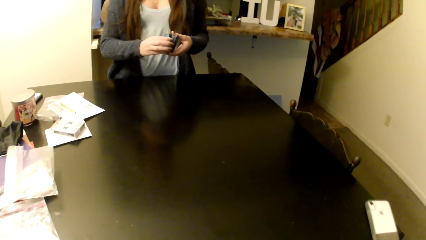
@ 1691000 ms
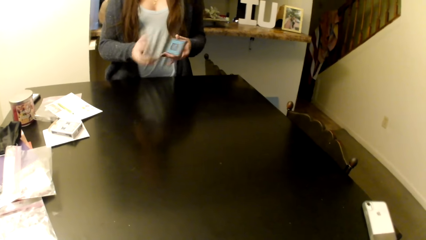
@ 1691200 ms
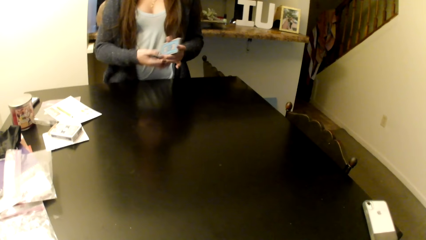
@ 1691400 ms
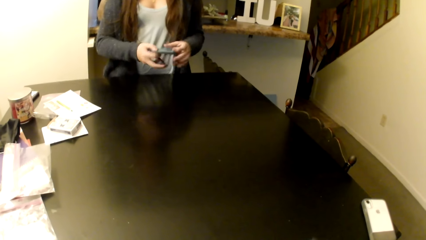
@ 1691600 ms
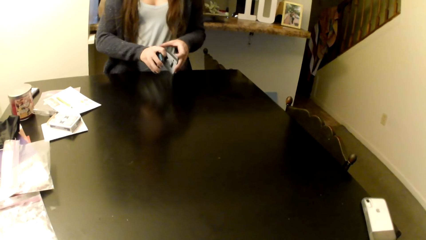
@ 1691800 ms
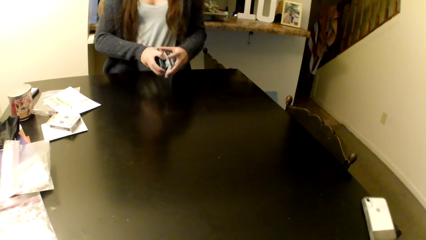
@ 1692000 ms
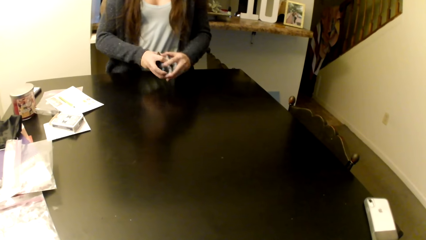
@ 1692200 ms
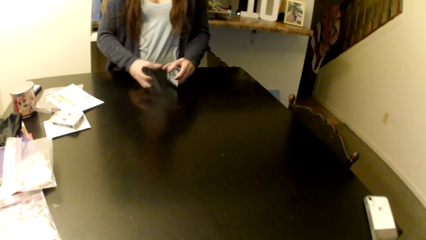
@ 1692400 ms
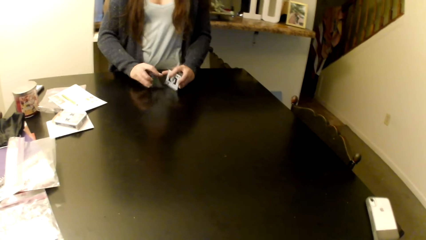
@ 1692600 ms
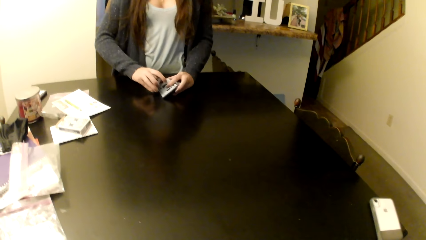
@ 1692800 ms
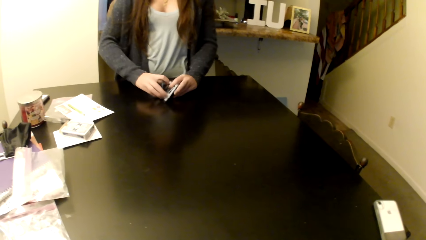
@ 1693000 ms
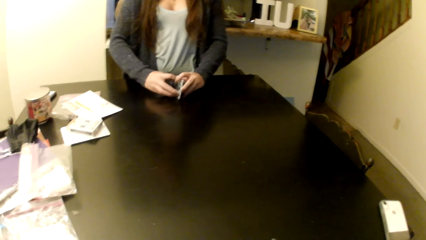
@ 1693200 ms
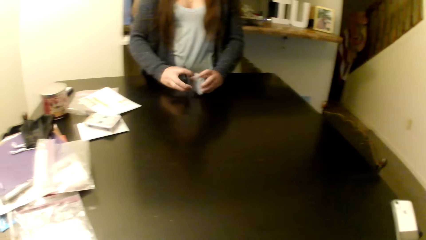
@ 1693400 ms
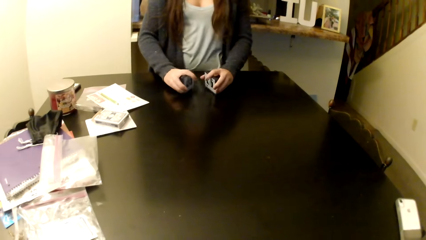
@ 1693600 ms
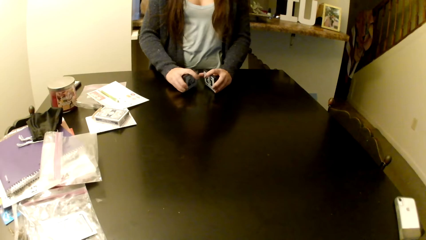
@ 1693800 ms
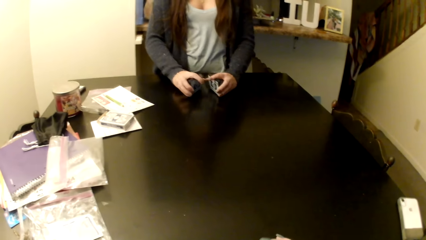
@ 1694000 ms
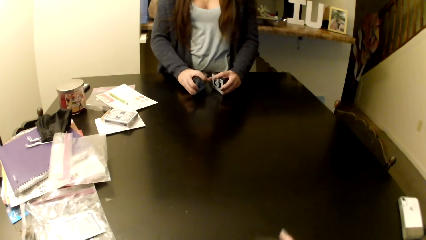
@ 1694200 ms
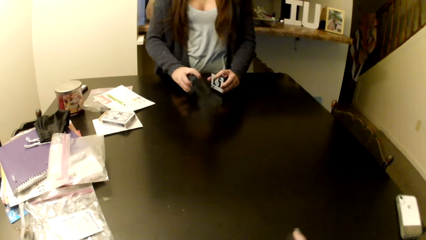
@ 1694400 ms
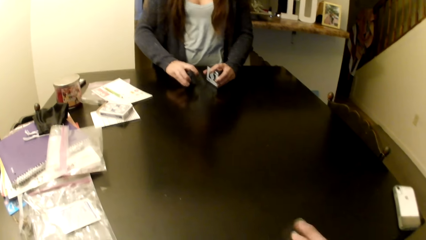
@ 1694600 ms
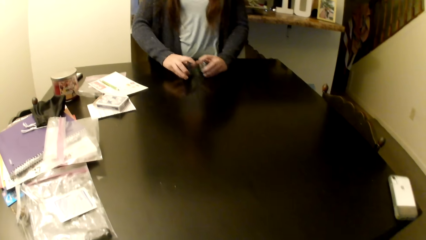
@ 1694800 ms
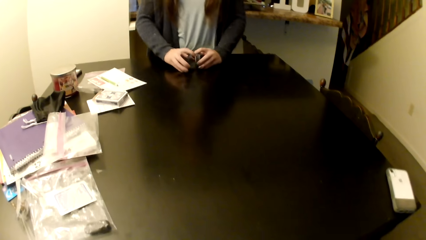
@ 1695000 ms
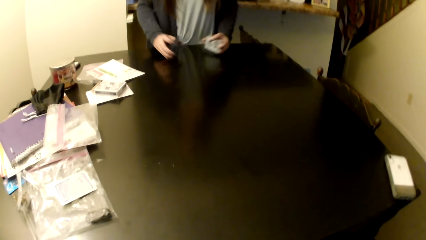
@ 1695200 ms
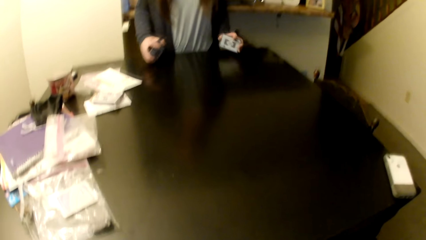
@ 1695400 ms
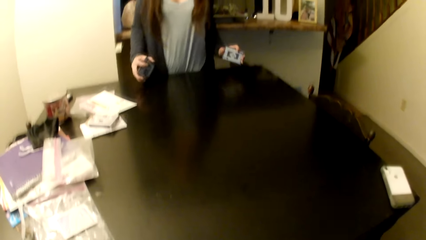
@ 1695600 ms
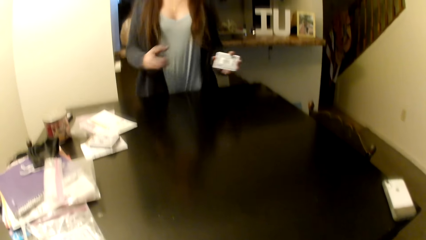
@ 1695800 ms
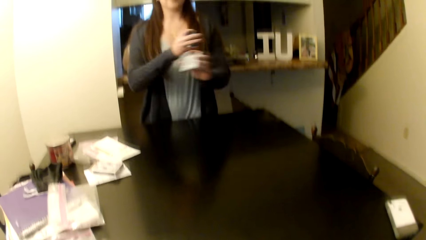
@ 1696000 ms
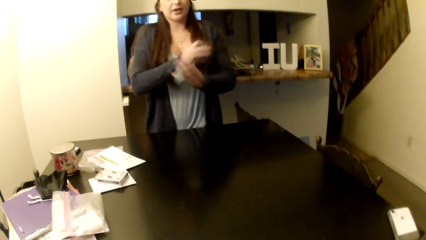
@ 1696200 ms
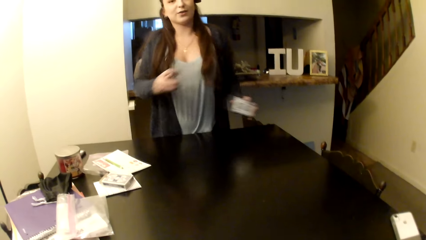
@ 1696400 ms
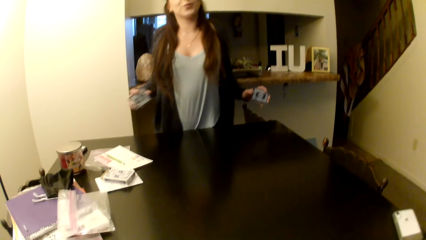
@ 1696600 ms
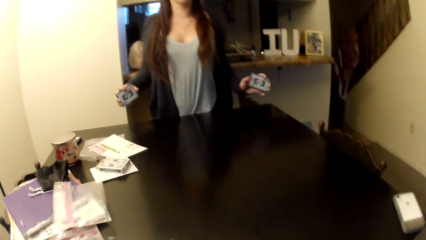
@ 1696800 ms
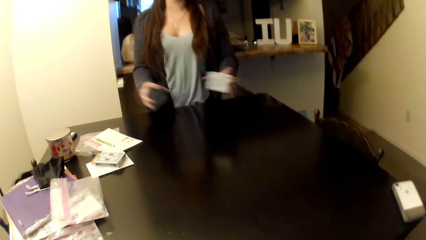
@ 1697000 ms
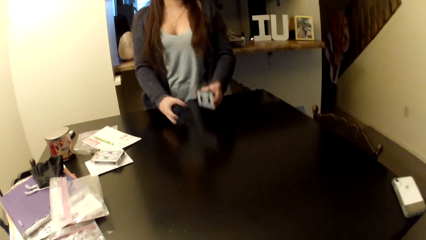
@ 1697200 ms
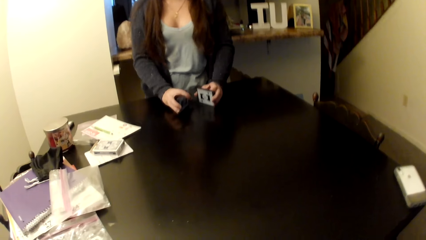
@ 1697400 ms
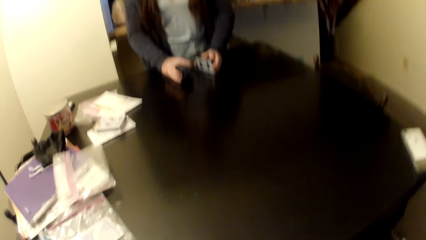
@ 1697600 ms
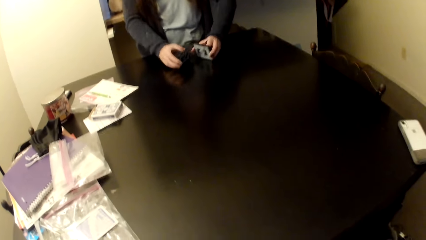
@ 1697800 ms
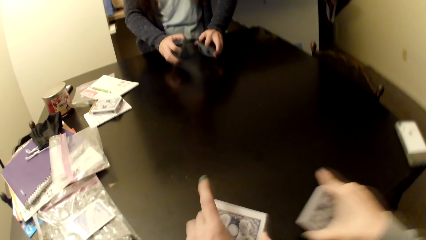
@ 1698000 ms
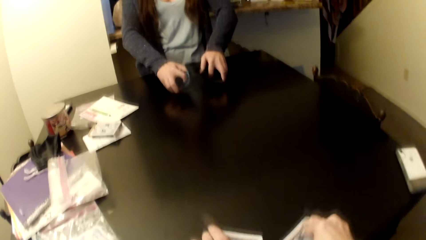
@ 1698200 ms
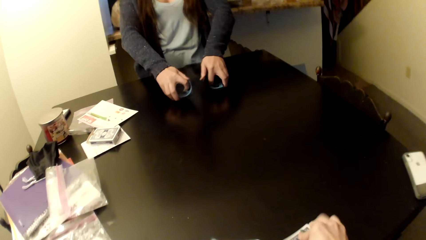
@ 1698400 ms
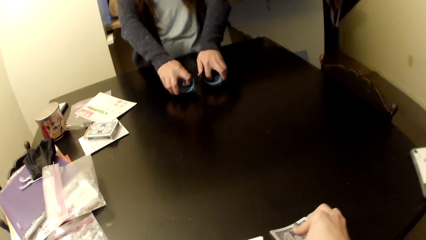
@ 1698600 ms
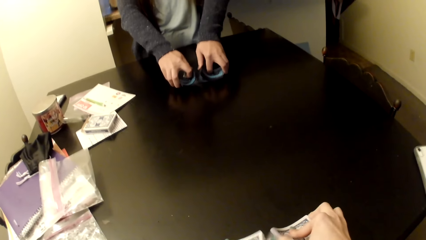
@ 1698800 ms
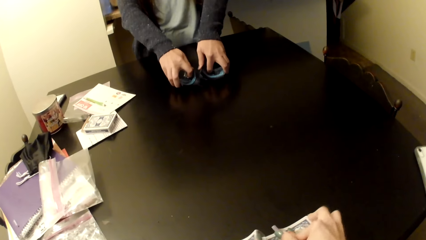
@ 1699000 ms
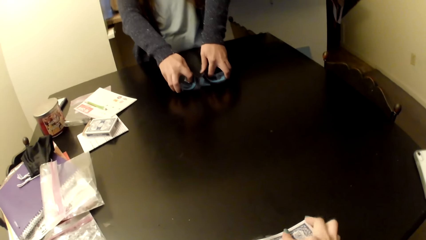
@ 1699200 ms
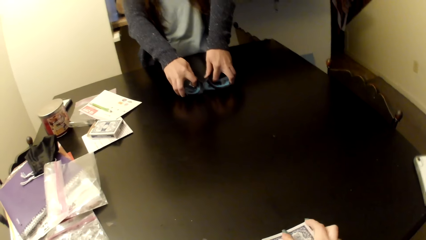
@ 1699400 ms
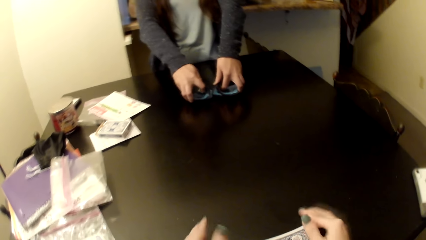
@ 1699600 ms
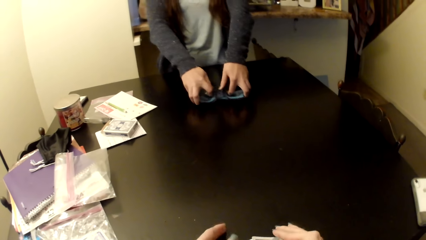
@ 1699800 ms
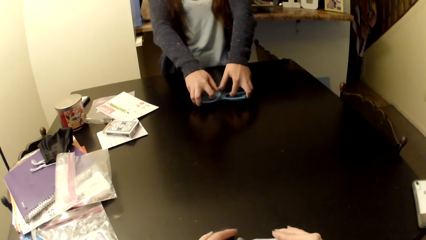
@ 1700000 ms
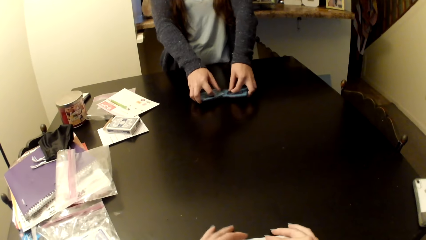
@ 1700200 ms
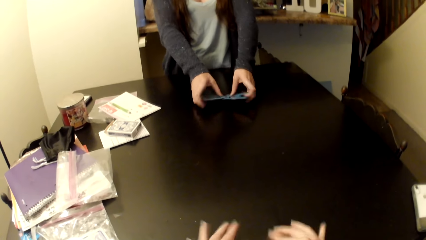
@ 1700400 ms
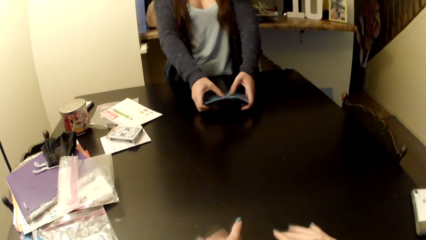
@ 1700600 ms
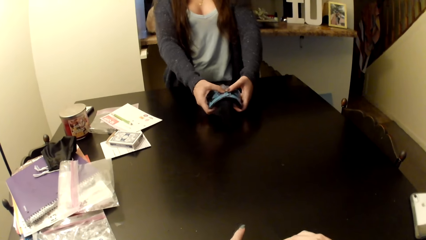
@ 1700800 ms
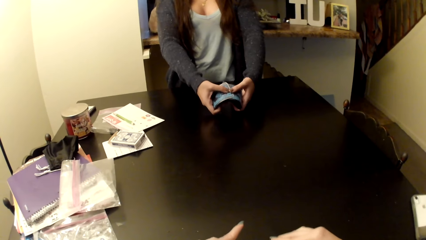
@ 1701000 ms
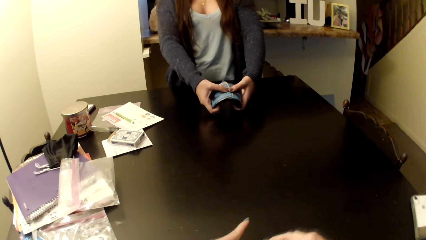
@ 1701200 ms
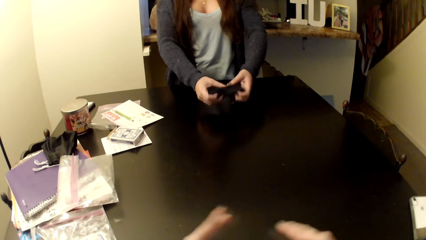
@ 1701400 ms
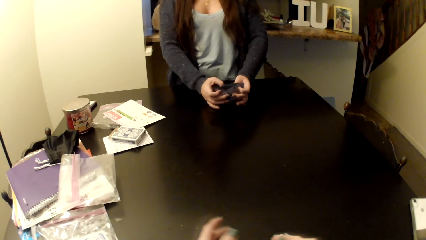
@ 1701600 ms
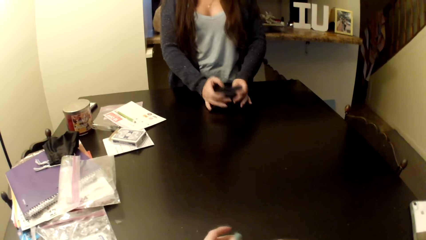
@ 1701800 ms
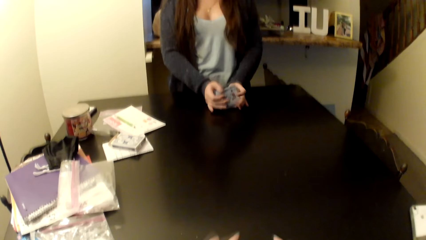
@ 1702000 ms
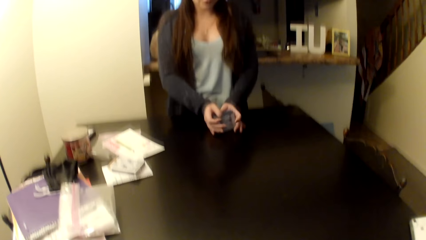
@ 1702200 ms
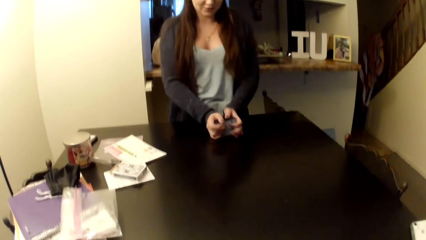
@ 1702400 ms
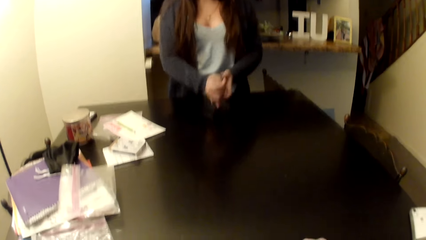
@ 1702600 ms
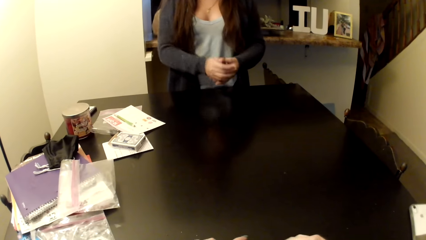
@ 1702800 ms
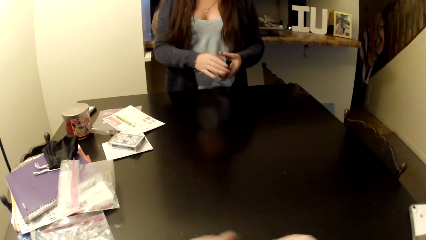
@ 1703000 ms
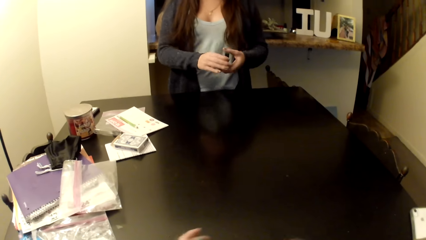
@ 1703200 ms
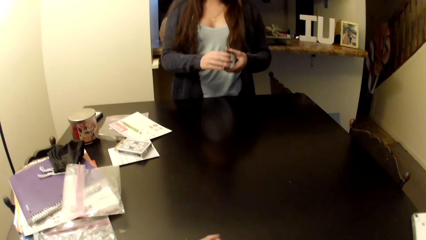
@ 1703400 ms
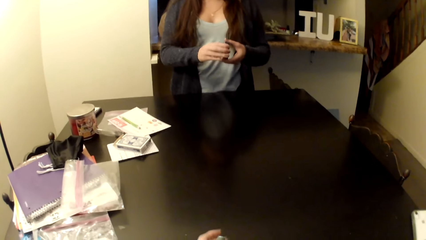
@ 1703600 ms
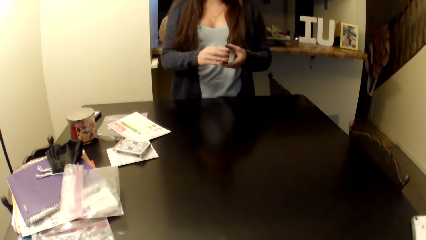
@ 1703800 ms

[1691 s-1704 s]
The camera wearer puts cards on the table. They shuffle the cards.

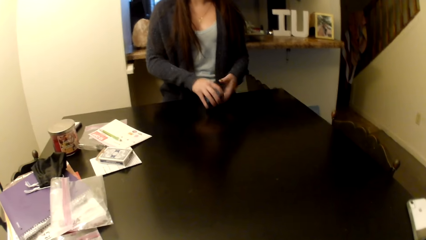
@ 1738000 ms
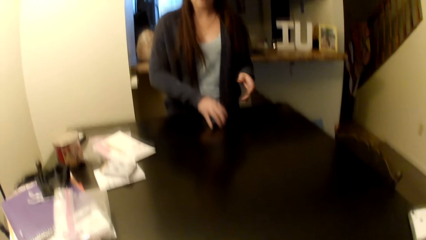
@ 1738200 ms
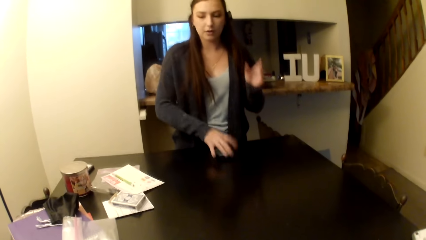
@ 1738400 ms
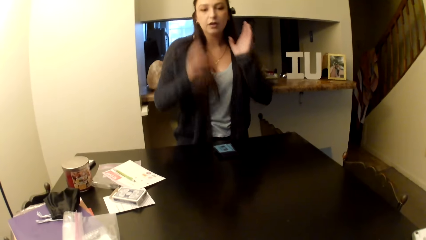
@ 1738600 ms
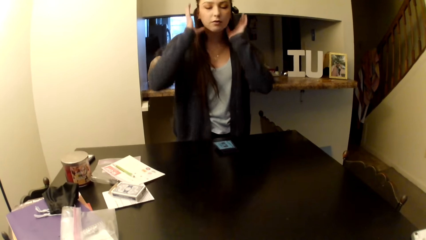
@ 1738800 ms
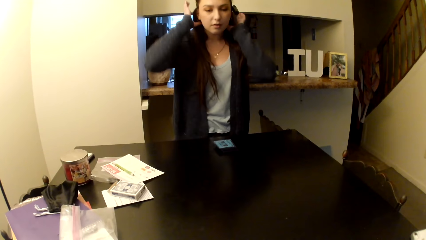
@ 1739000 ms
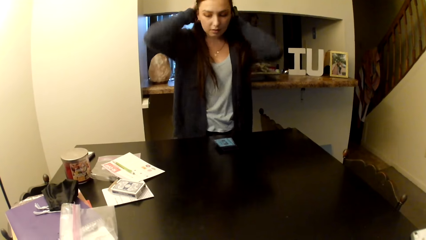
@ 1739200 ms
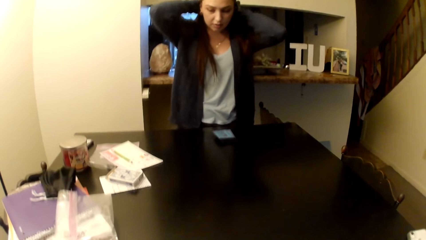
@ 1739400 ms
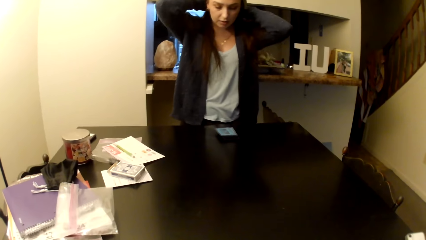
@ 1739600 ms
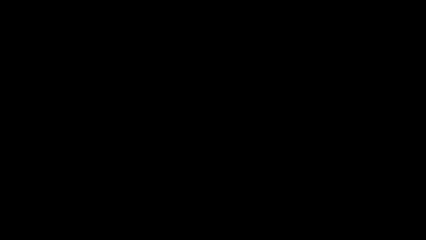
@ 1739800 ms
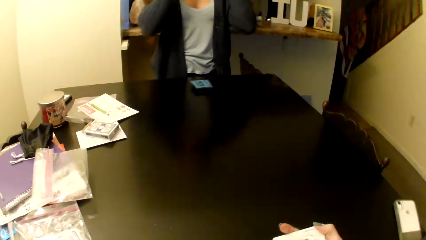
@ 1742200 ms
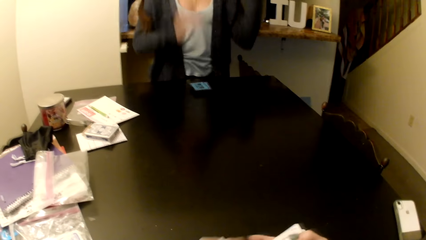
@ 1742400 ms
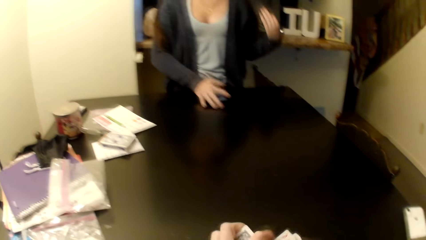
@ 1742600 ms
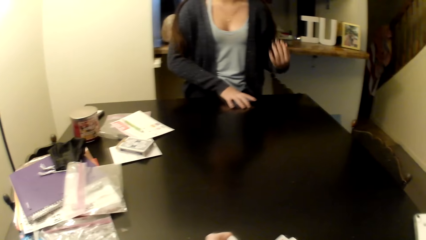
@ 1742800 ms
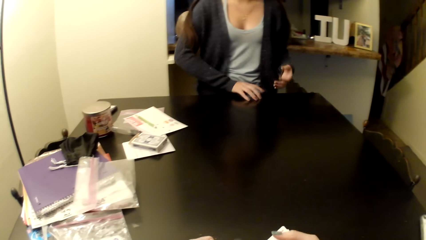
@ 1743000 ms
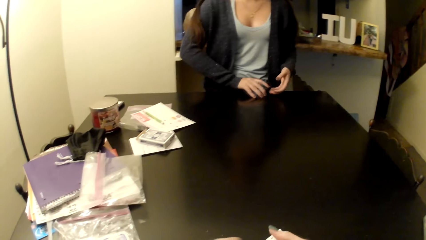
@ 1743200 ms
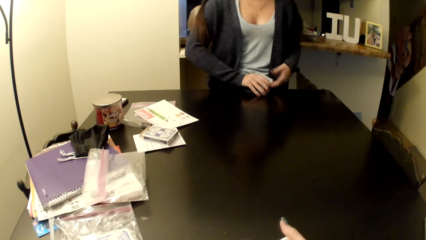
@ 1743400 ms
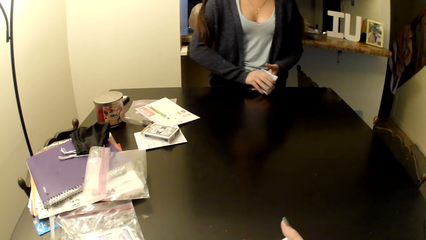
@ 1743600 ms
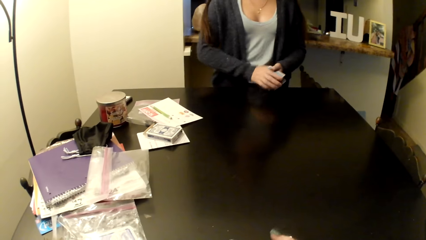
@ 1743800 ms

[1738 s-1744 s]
A woman adjusts her hair.
